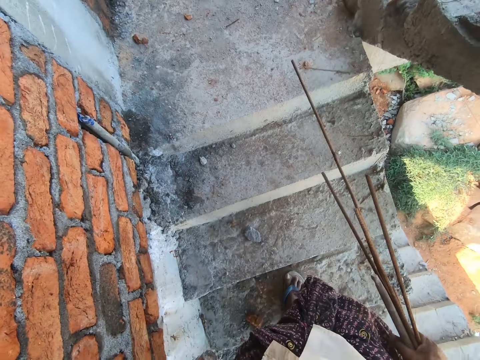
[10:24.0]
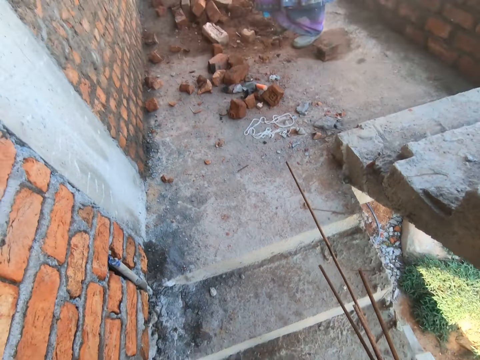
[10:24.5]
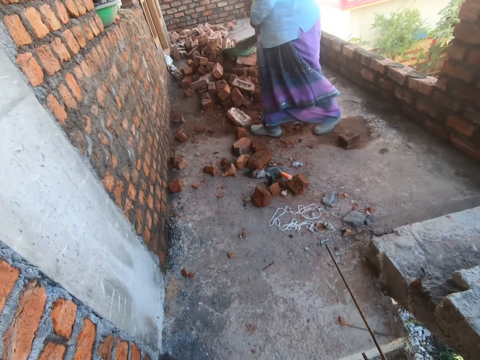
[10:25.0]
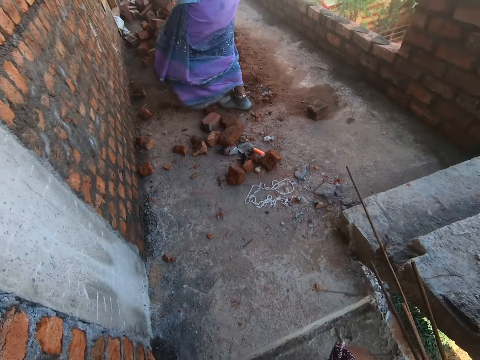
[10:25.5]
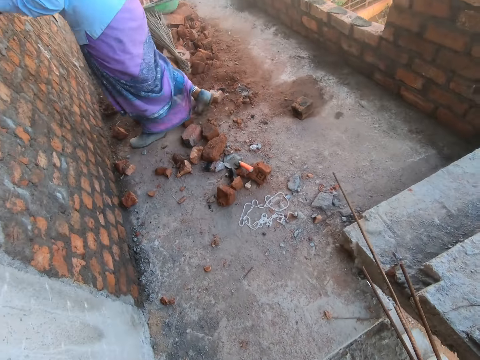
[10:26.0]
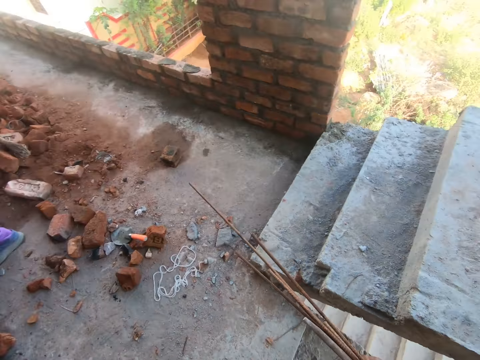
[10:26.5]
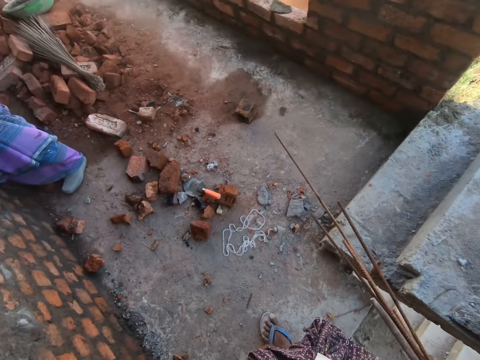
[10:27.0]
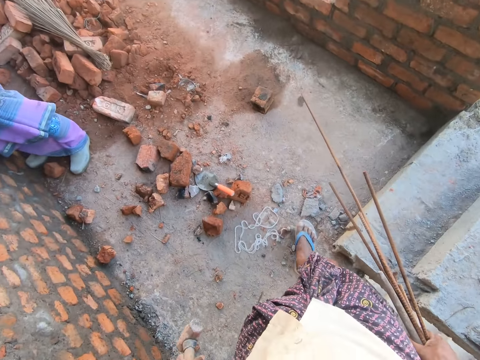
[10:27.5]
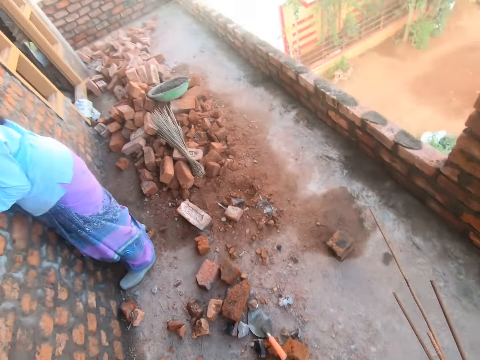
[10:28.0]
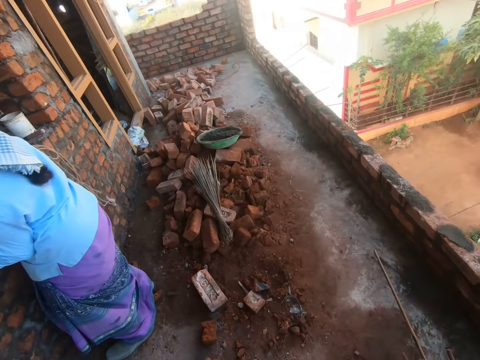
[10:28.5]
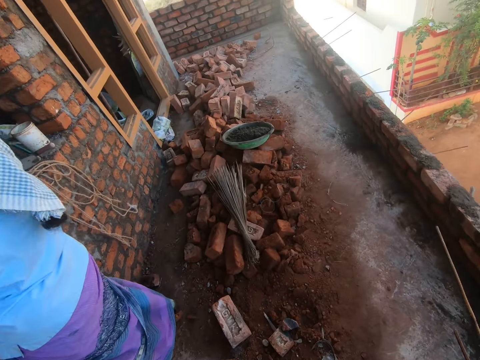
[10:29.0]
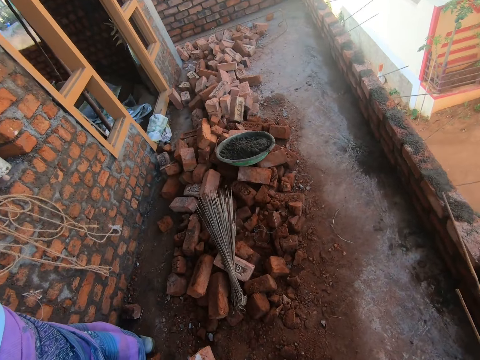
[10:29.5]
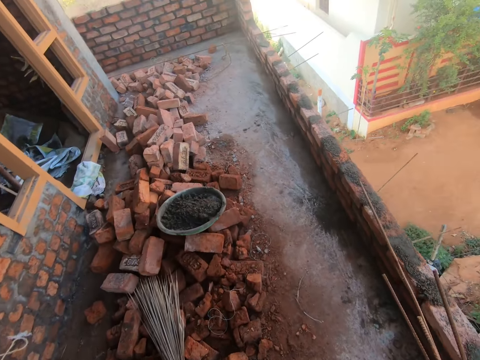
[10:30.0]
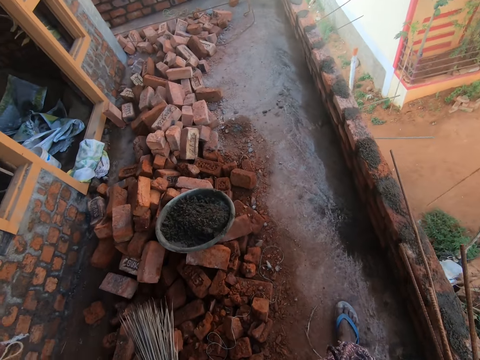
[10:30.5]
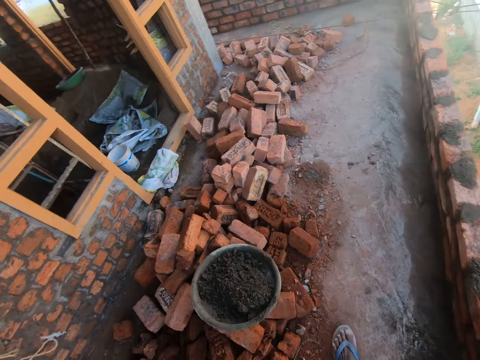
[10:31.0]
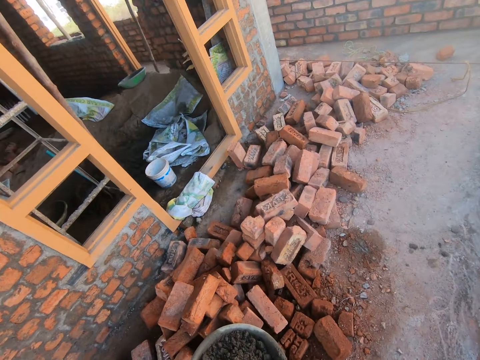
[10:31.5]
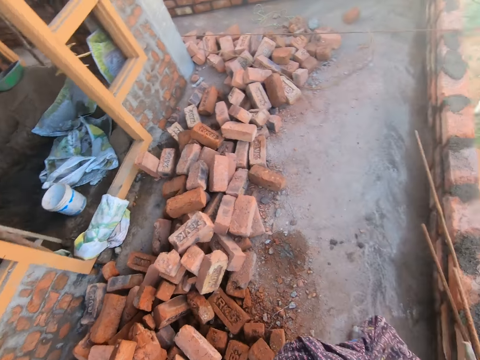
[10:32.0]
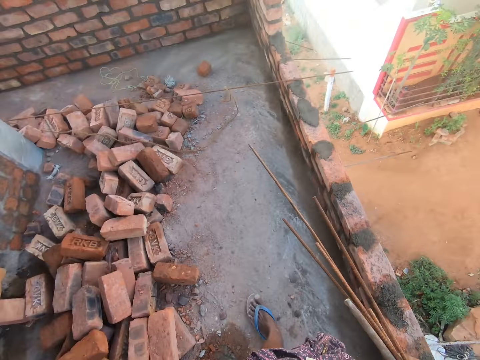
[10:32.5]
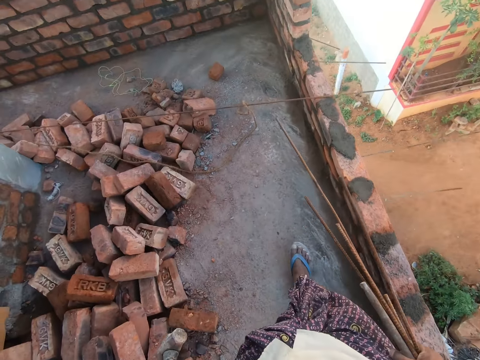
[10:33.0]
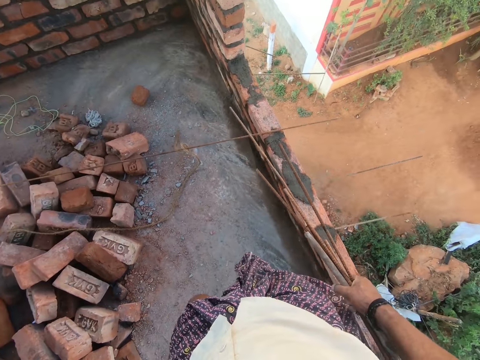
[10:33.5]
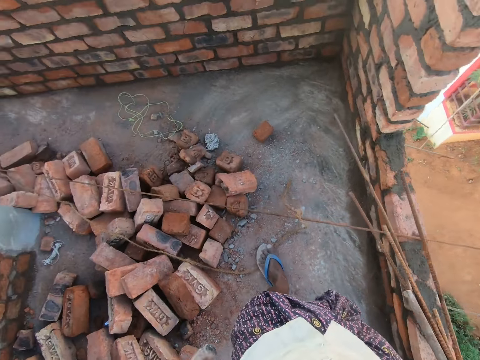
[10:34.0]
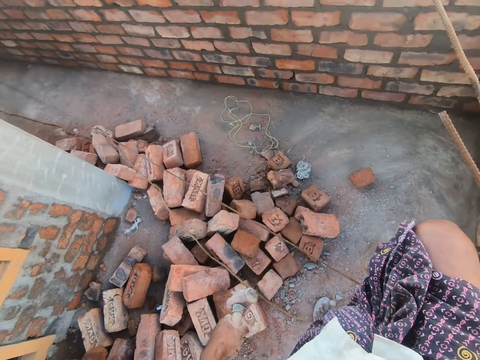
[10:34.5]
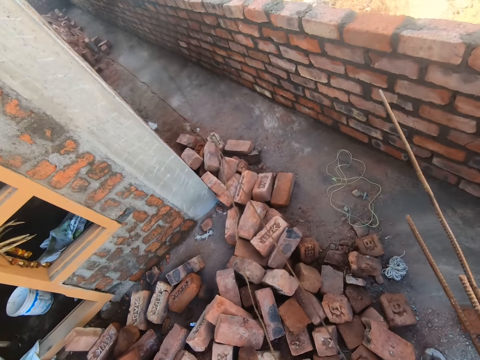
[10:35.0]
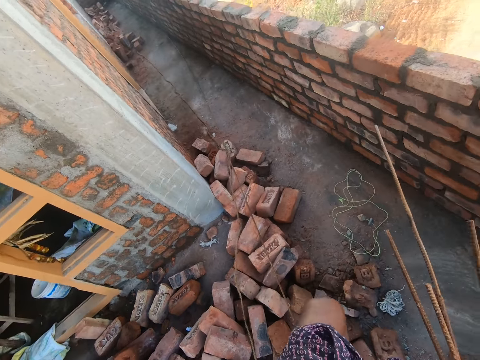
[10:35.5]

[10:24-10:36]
The camera wearer interacts with a person.

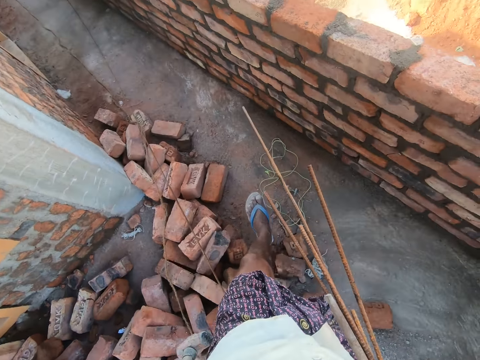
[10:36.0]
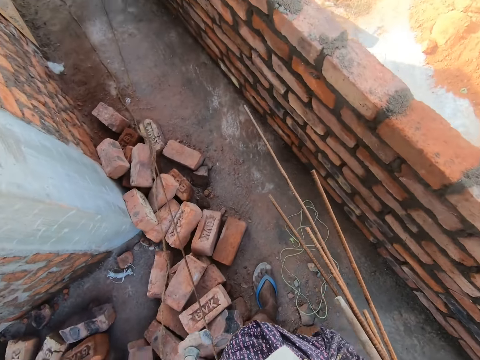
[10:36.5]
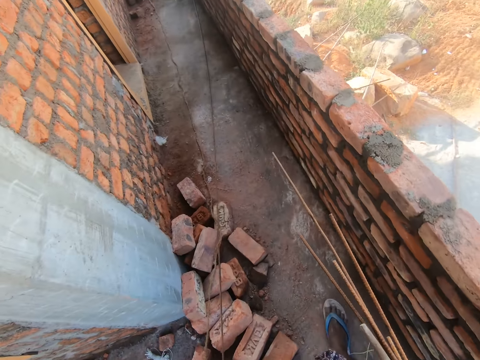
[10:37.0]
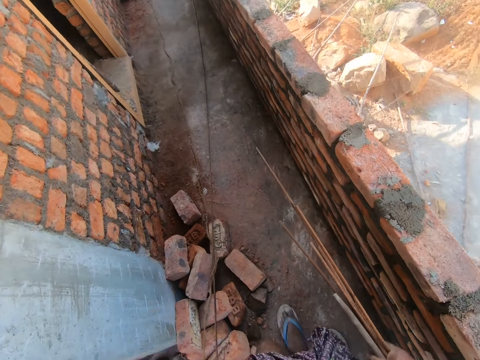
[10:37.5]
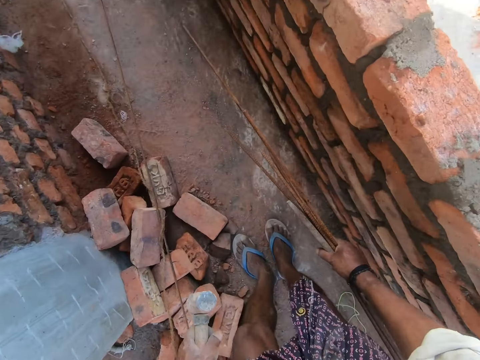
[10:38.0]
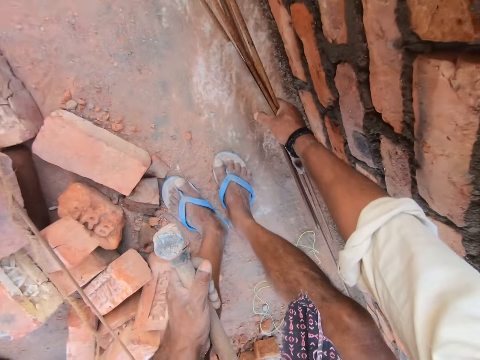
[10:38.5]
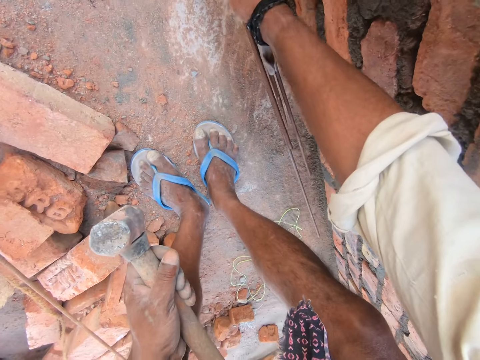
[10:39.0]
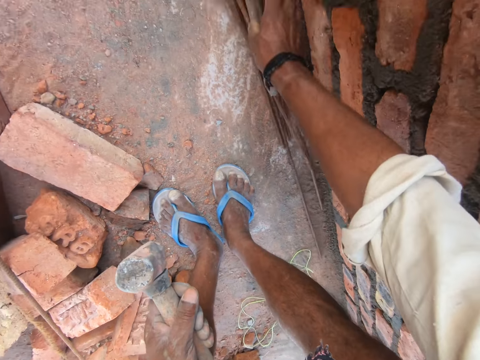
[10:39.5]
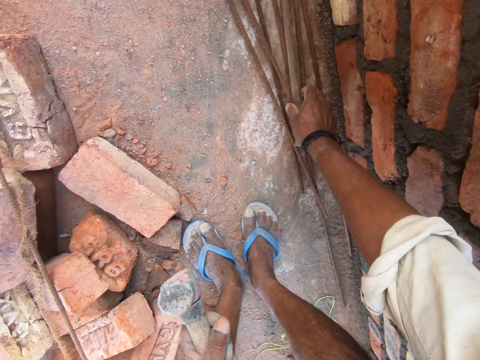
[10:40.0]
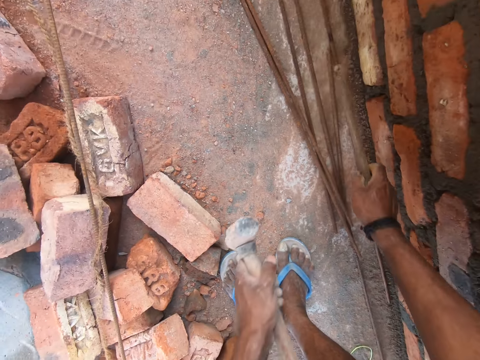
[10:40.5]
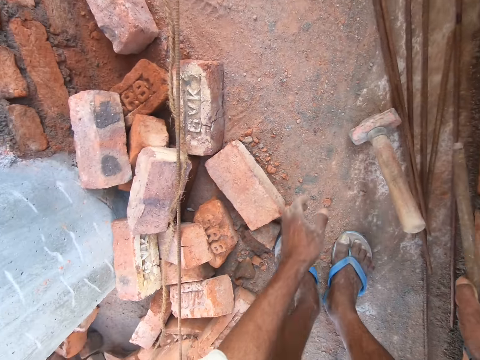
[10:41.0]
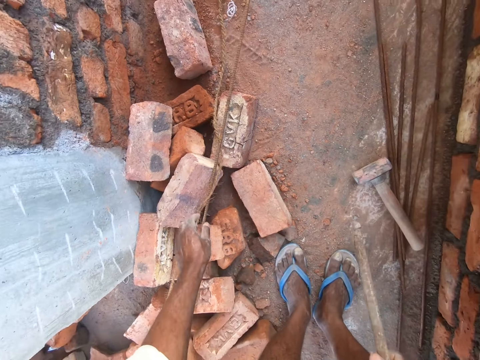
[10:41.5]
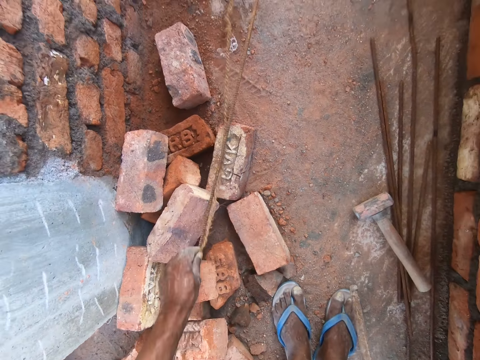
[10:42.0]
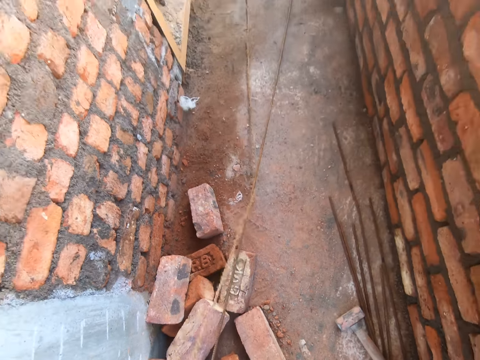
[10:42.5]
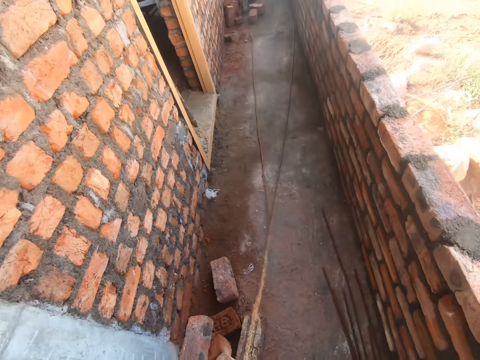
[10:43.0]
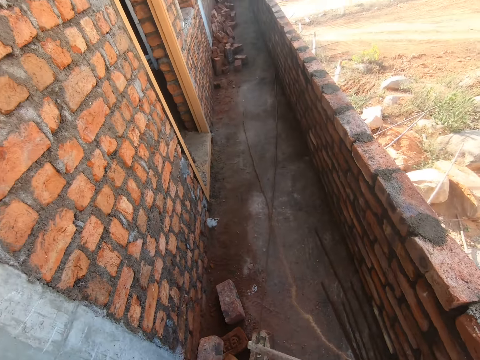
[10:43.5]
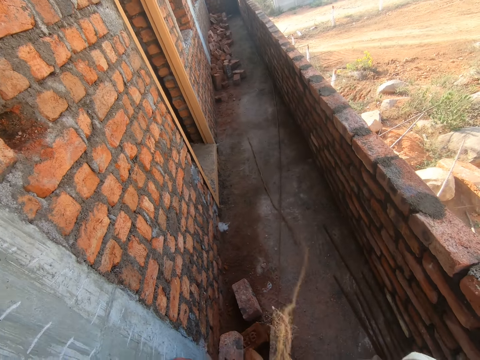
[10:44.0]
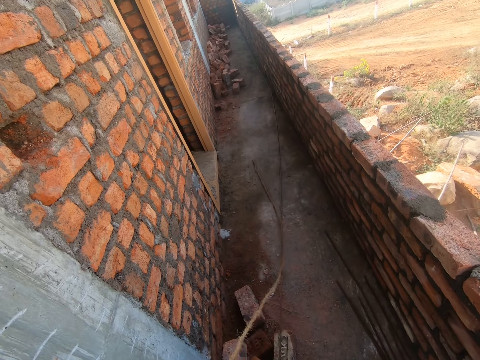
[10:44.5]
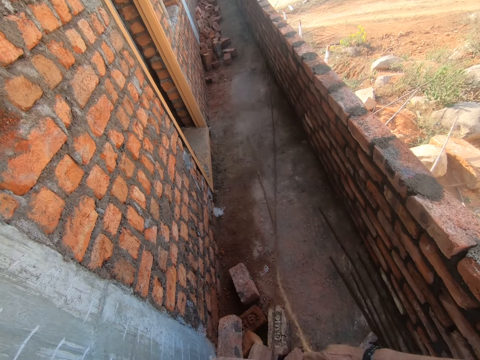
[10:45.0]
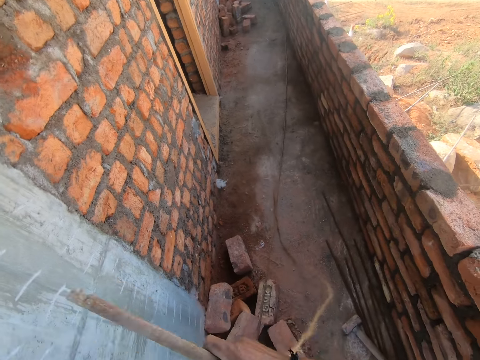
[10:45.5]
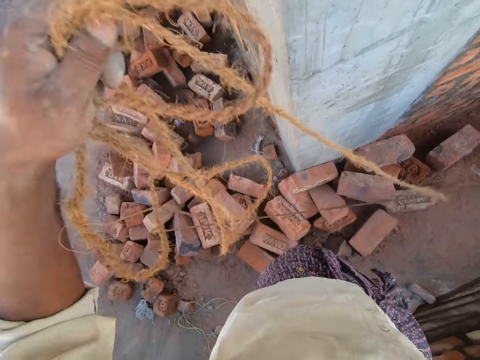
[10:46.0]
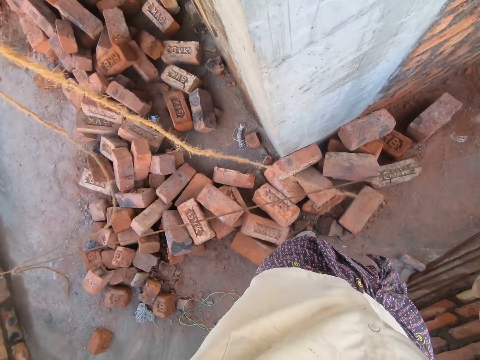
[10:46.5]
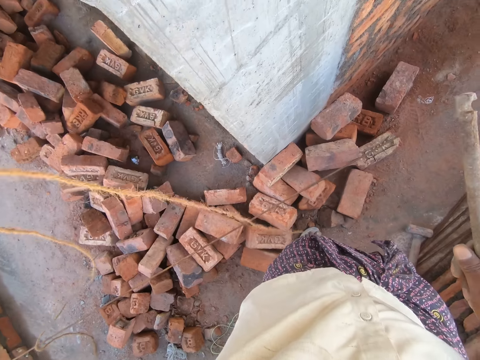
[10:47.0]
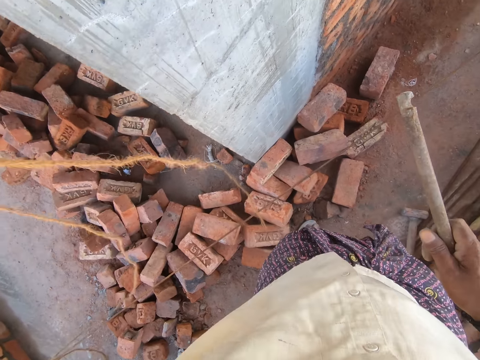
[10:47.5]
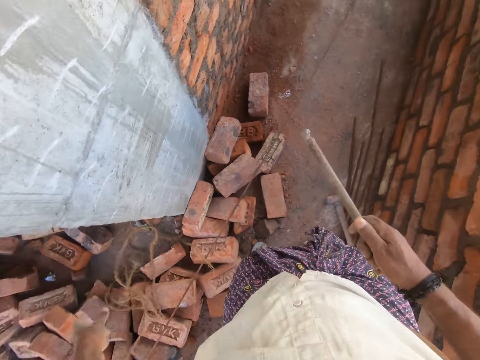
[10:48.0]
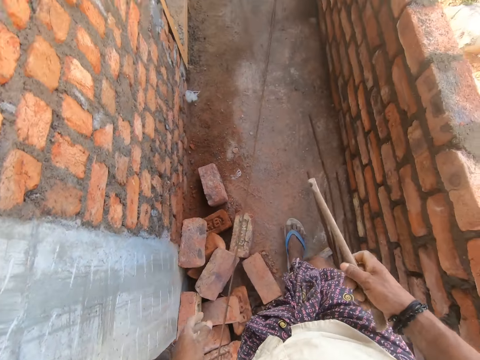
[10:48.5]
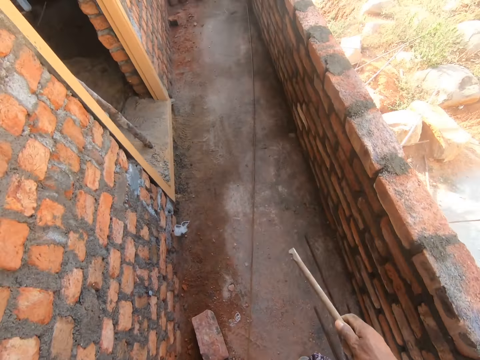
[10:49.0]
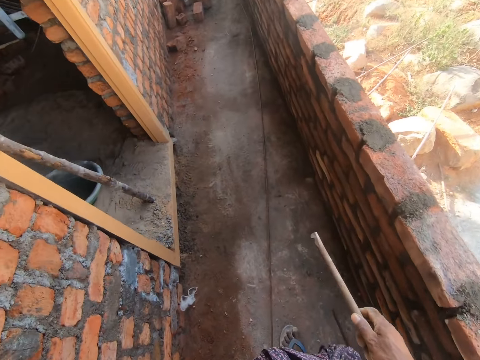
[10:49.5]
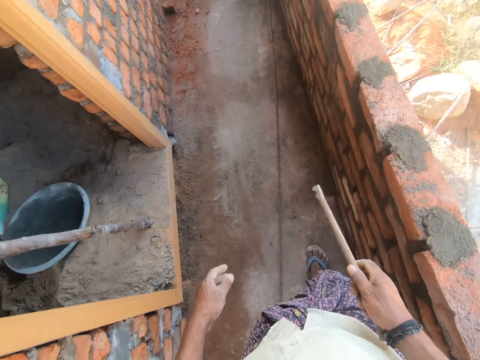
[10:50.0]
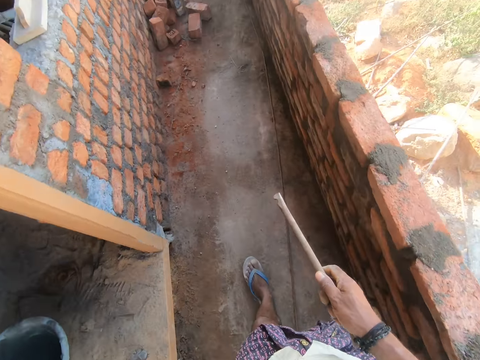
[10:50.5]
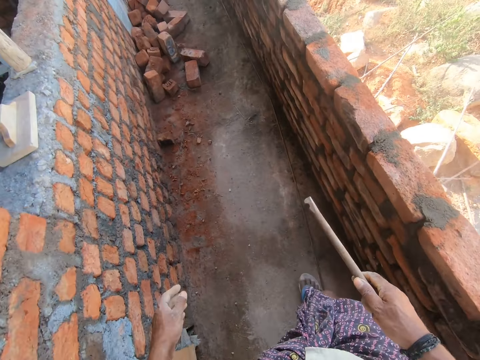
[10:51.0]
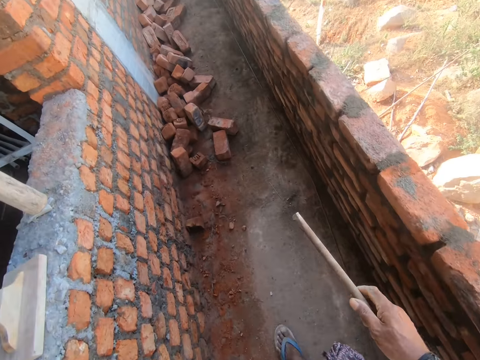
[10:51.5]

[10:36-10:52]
The camera wearer drops the metals and sledge hammer. They take the metal. They pick up a rope with the left hand. They drop the rope. They walk.
